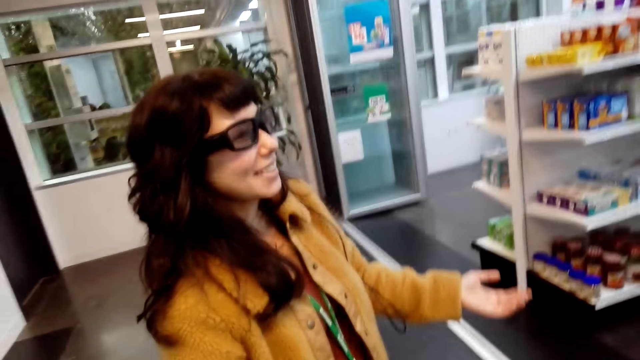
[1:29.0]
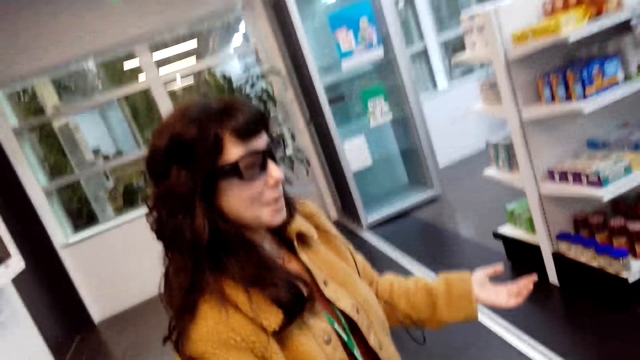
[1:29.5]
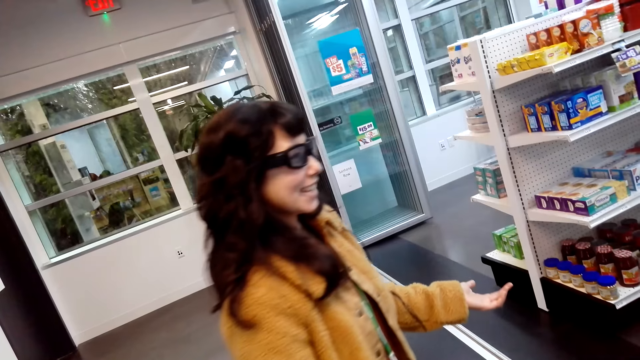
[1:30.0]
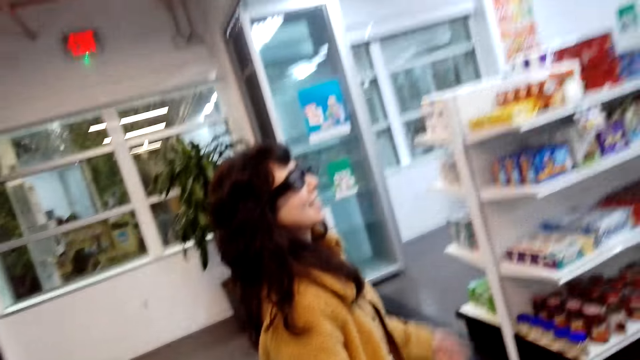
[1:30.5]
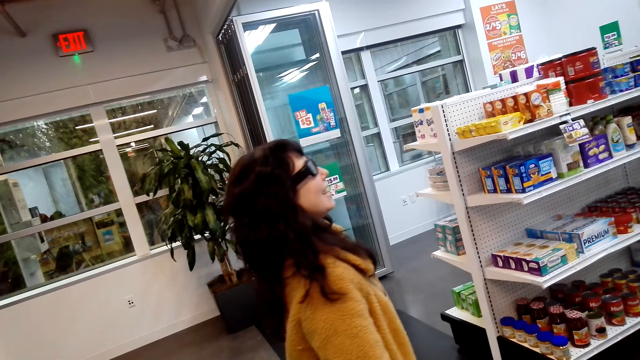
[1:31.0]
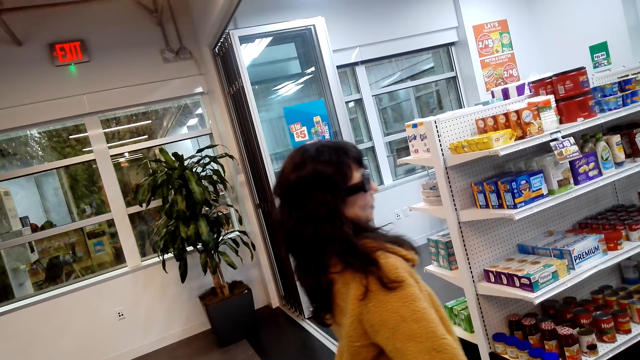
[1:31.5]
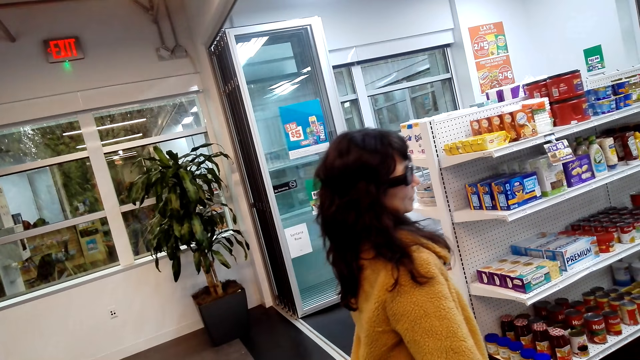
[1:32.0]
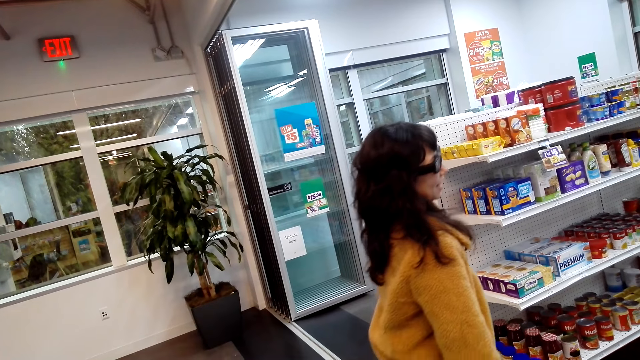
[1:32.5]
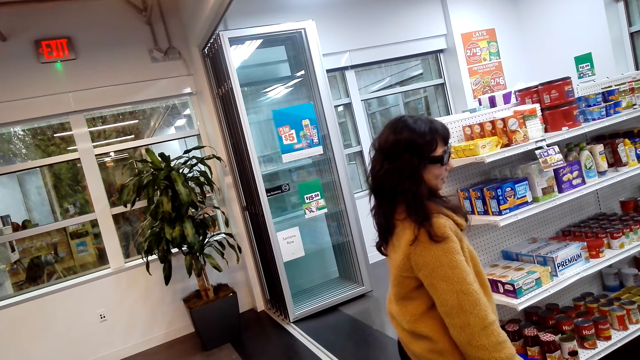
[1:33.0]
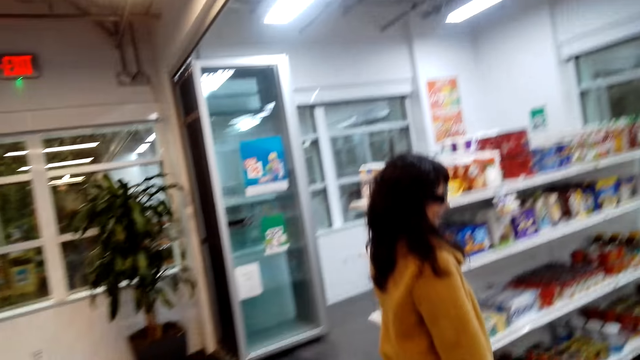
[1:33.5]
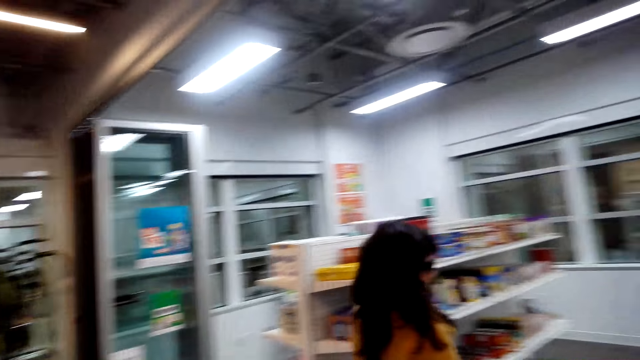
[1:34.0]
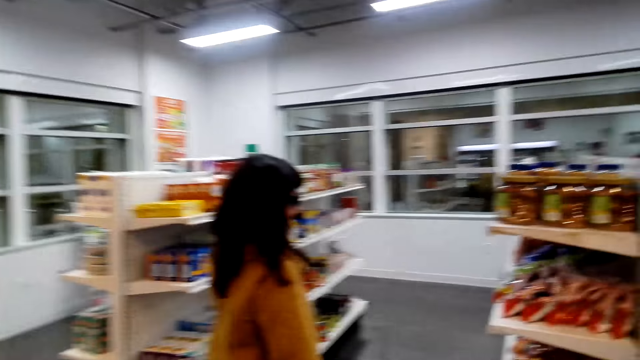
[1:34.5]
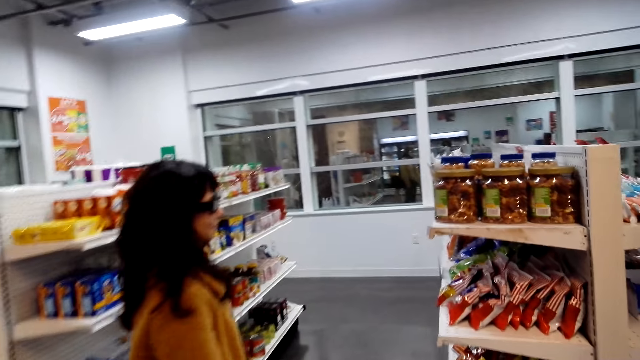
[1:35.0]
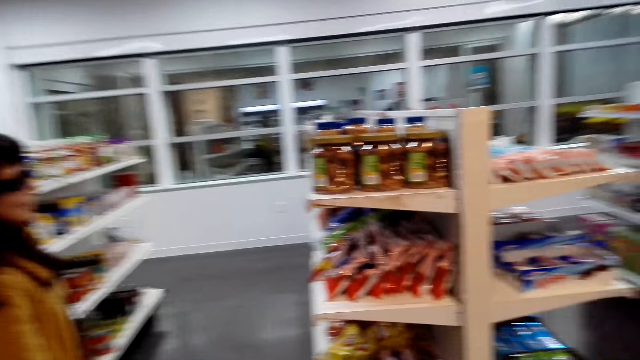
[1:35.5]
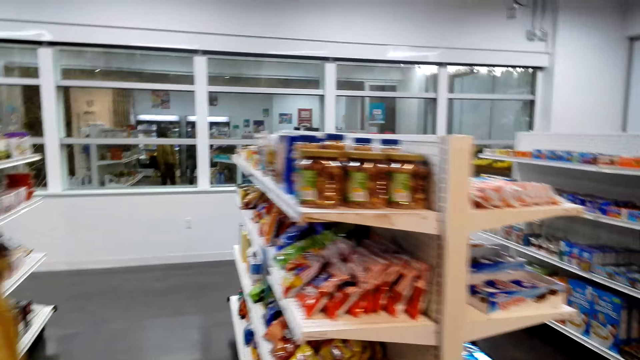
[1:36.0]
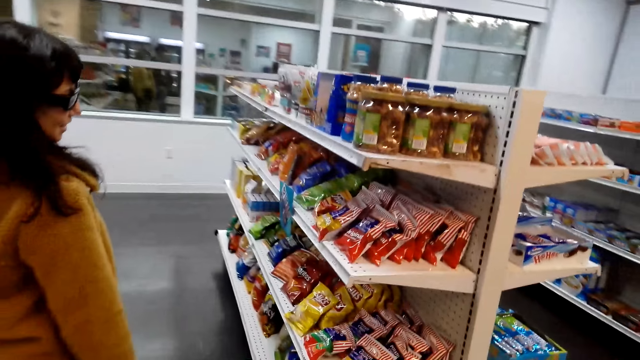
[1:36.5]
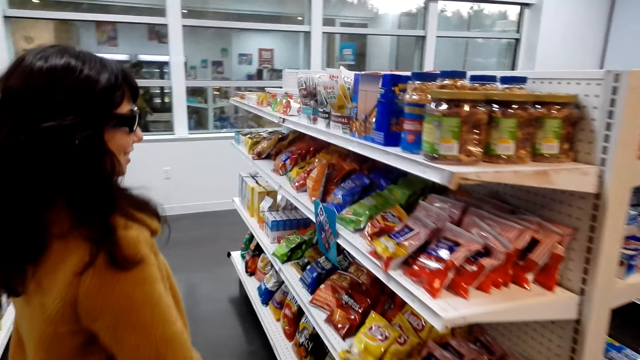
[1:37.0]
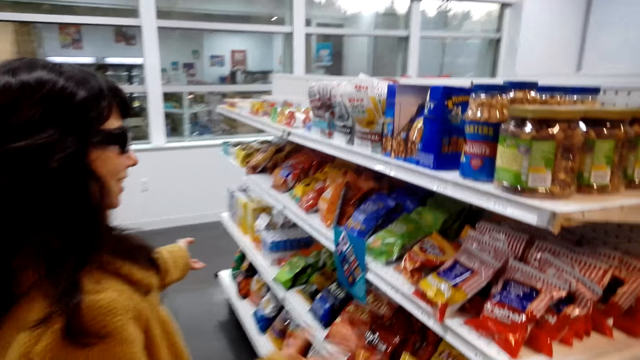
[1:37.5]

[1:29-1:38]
A lady talks to the camera wearer. The lady moves about. The camera wearer walks around.

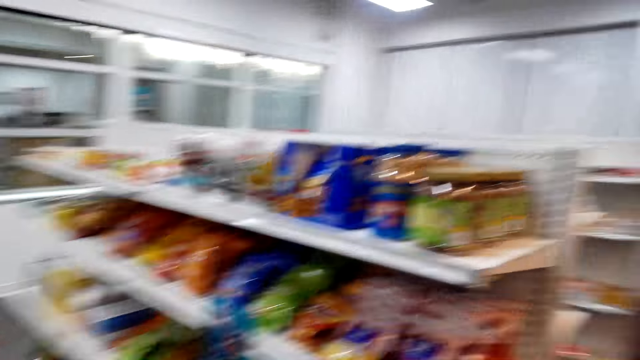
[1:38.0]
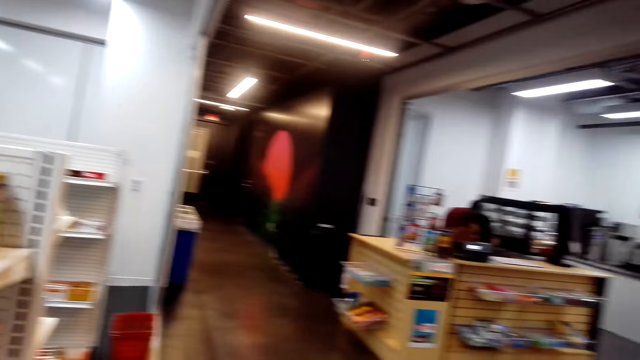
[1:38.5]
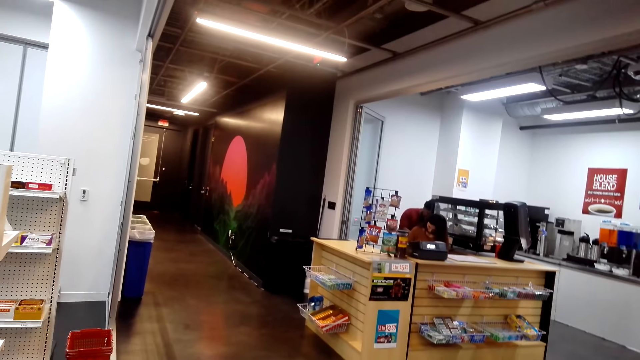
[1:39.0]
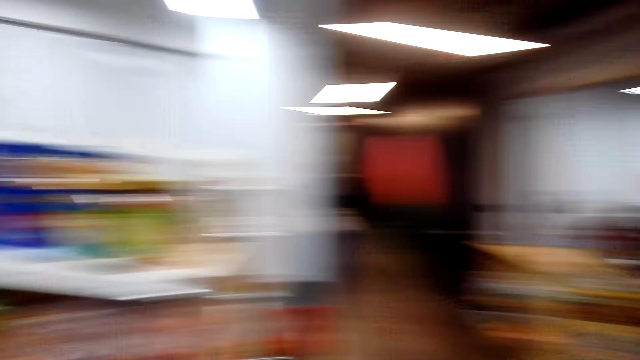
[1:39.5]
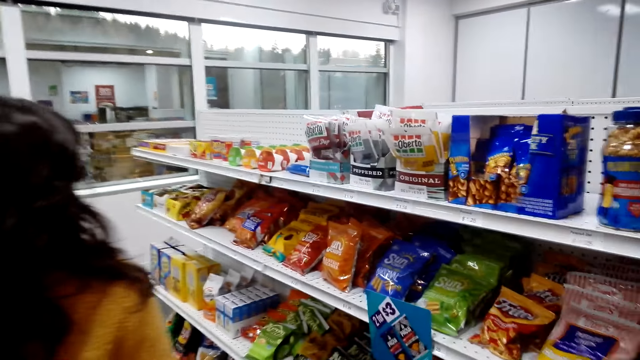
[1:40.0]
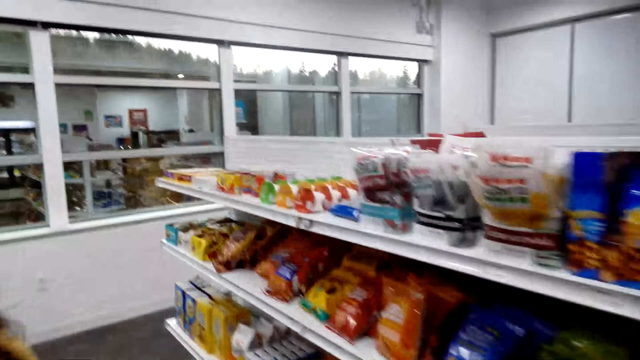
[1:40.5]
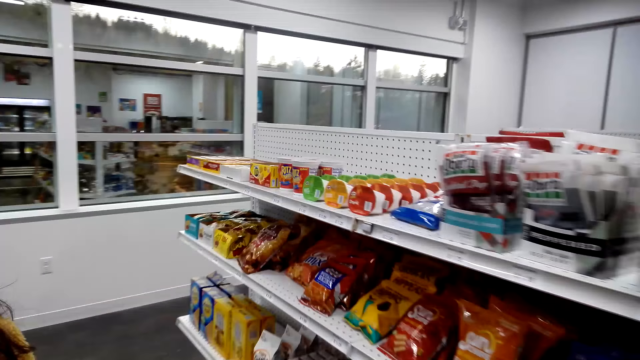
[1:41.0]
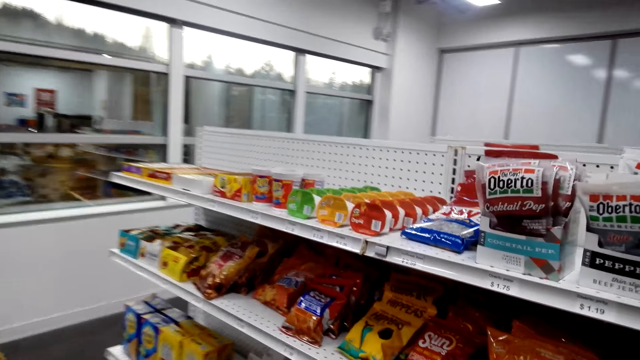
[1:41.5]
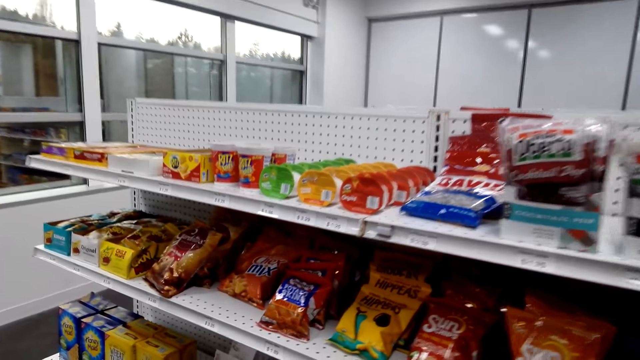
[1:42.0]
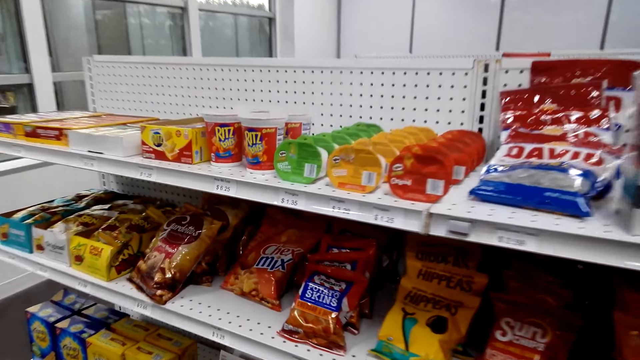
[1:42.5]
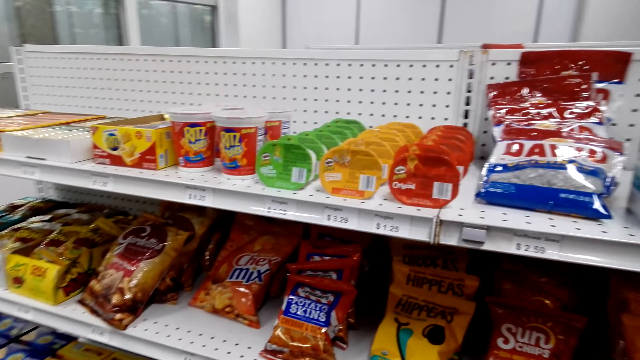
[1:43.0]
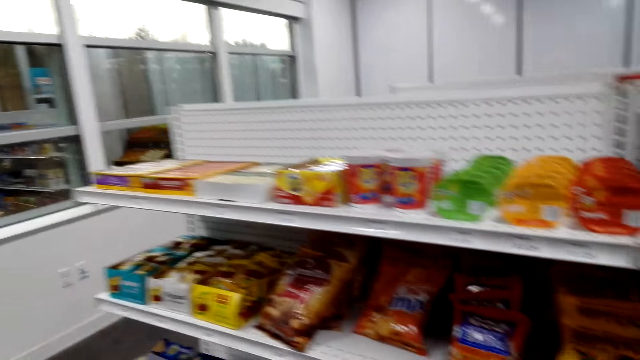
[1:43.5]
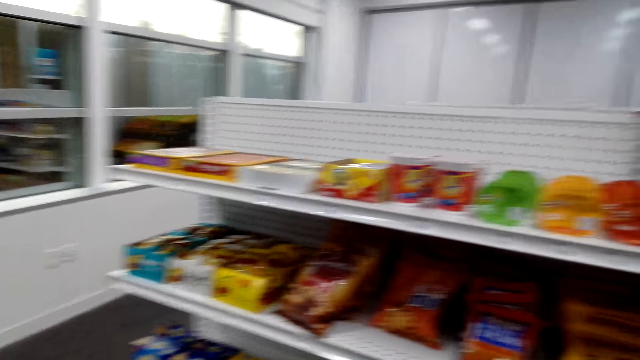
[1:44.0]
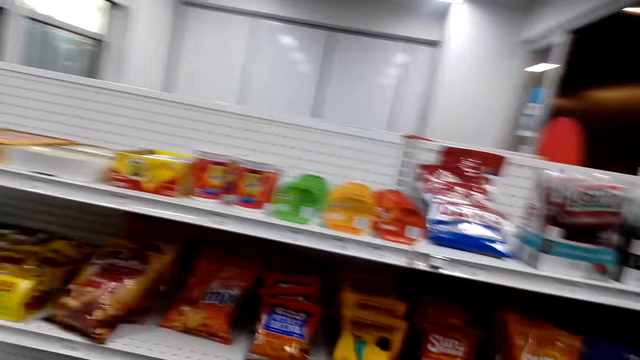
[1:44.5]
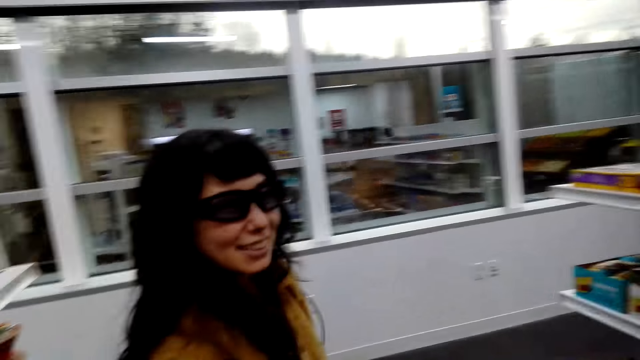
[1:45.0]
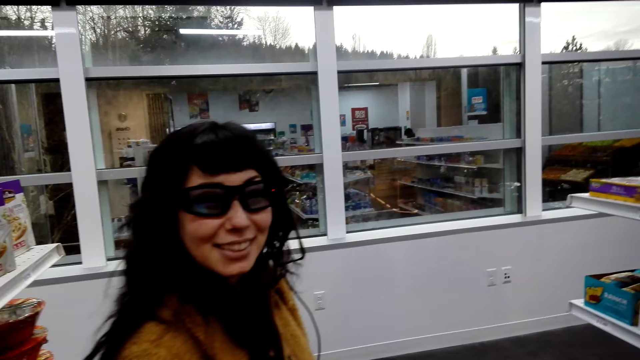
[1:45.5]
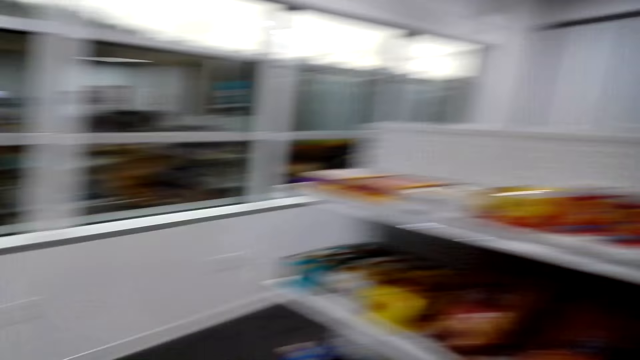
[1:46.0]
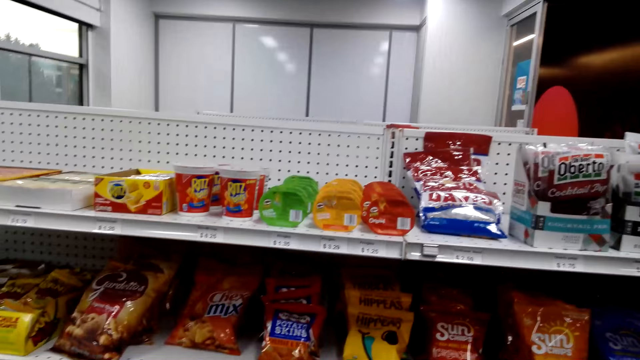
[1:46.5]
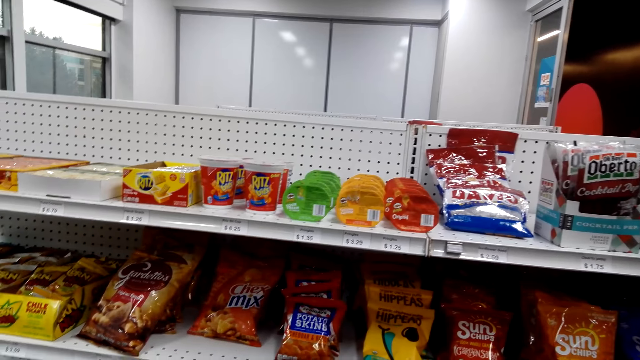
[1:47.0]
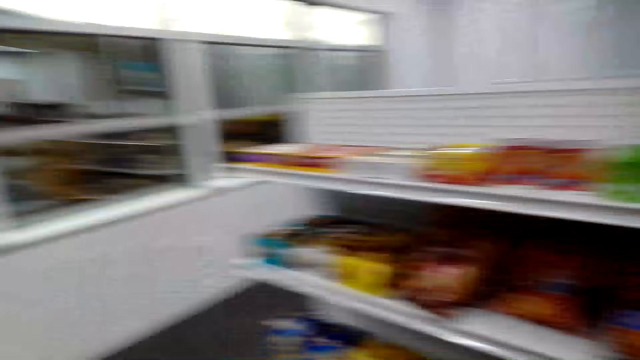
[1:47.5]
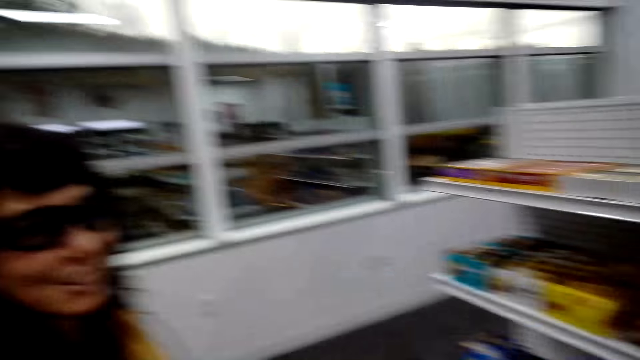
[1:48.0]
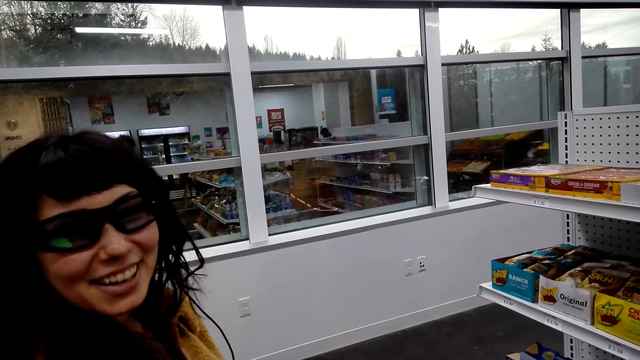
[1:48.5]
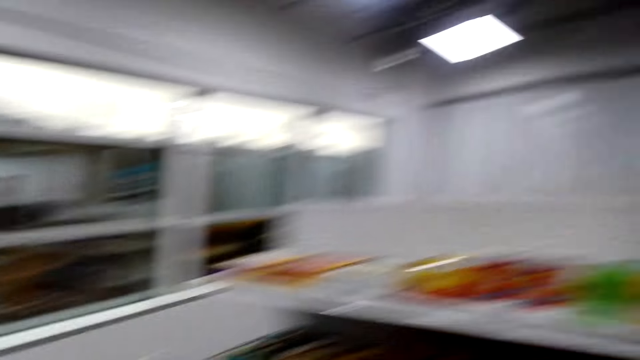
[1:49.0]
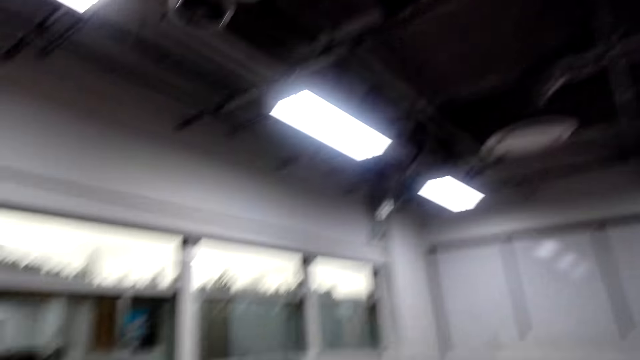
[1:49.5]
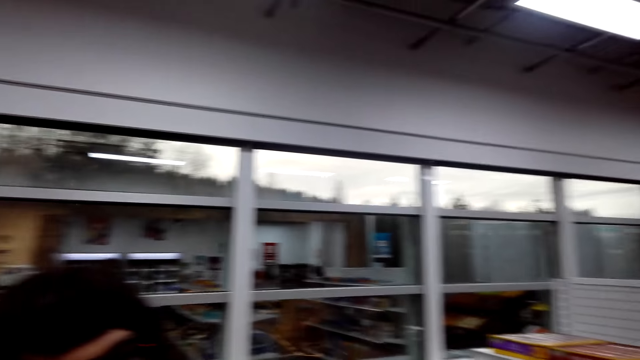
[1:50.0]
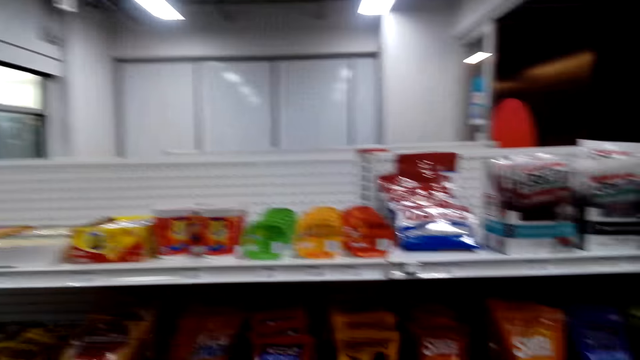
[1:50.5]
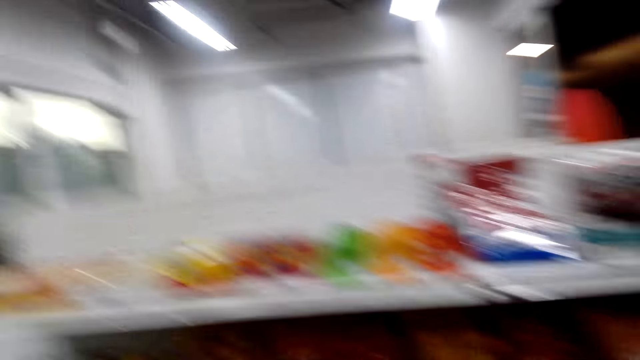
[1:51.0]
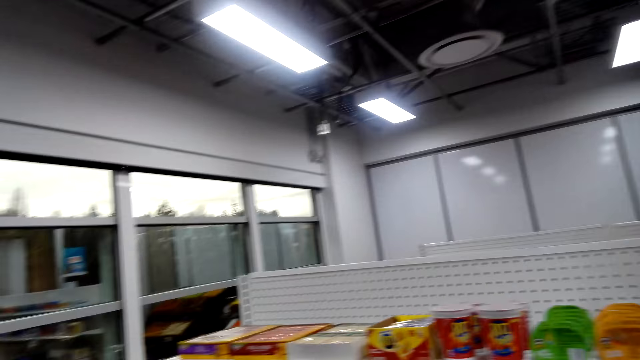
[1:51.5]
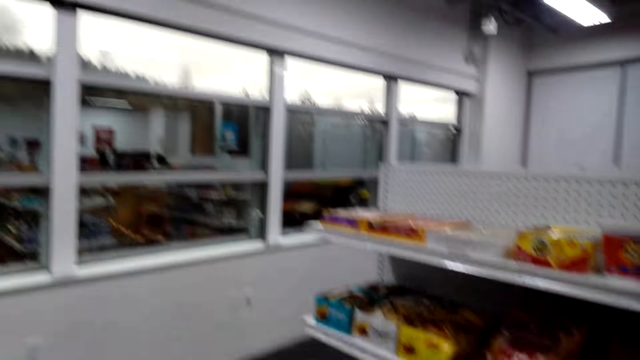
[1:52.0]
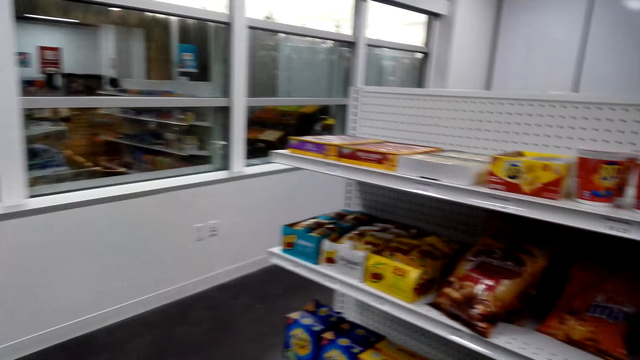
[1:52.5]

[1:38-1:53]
The camera wearer looks around the store. They talk to a lady. The lady talks to the camera wearer. The camera wearer talks to the lady.
